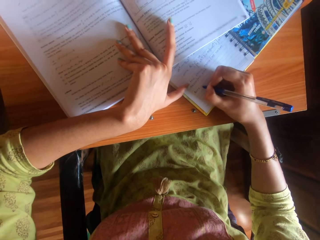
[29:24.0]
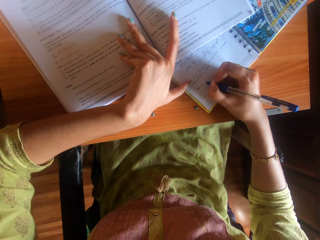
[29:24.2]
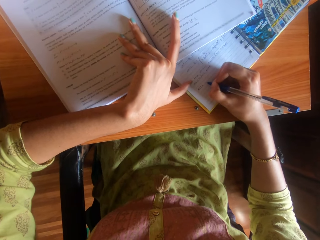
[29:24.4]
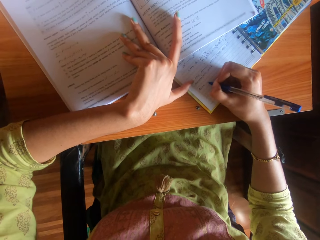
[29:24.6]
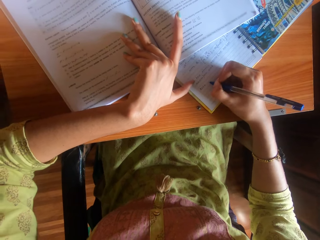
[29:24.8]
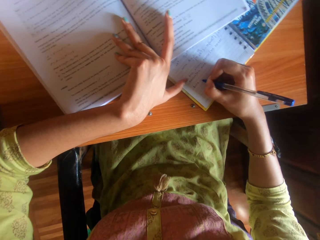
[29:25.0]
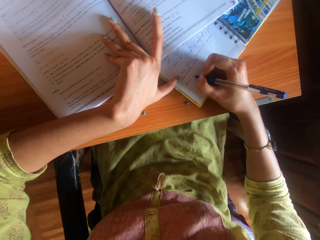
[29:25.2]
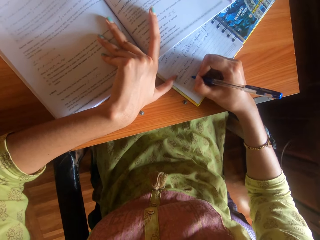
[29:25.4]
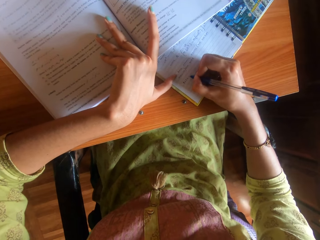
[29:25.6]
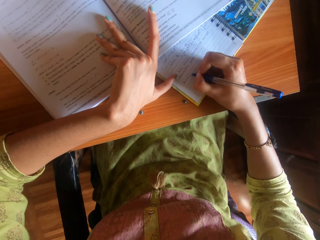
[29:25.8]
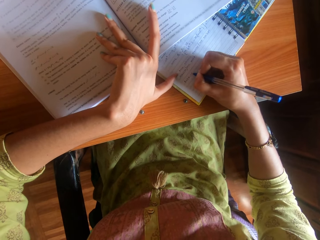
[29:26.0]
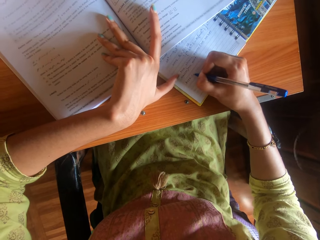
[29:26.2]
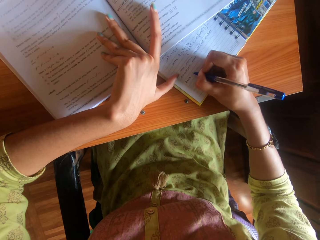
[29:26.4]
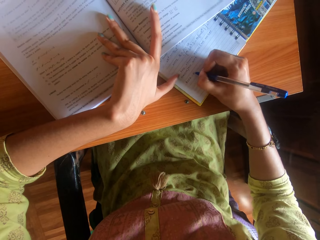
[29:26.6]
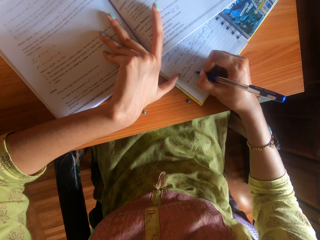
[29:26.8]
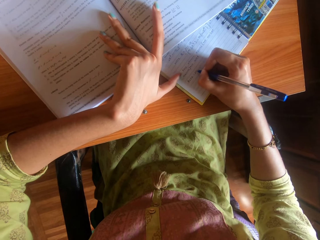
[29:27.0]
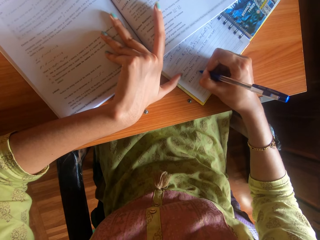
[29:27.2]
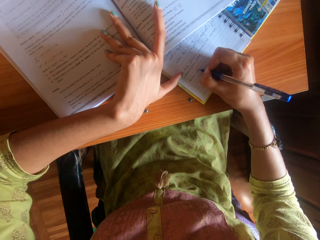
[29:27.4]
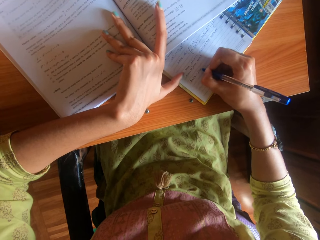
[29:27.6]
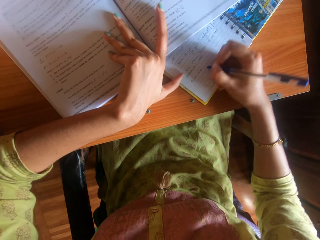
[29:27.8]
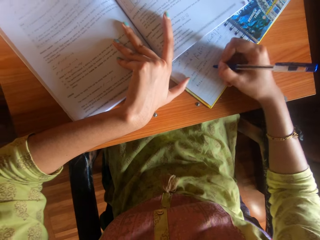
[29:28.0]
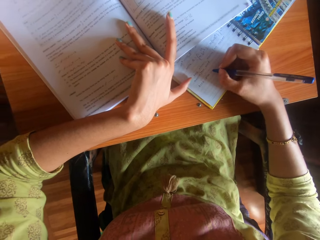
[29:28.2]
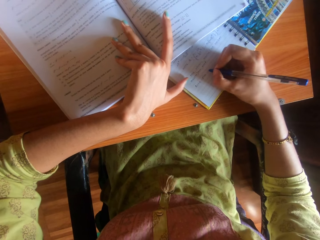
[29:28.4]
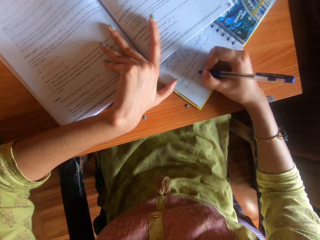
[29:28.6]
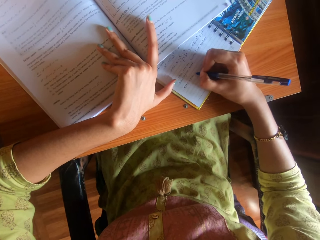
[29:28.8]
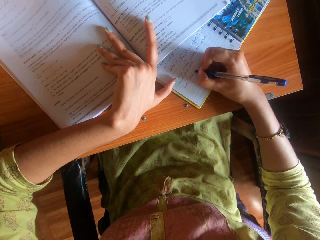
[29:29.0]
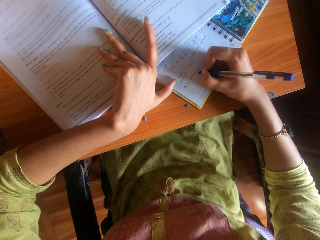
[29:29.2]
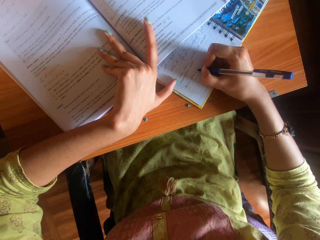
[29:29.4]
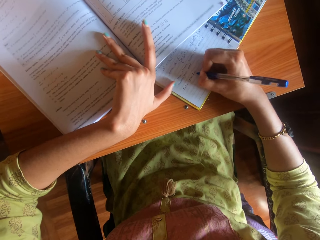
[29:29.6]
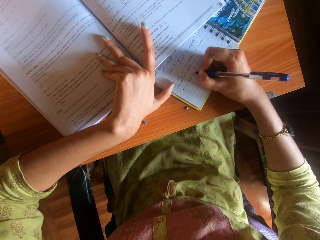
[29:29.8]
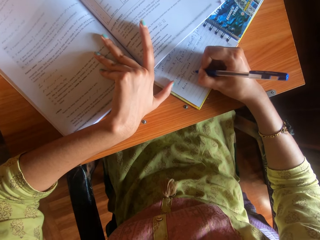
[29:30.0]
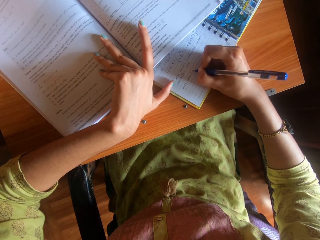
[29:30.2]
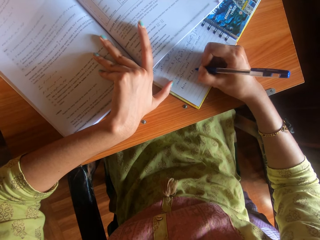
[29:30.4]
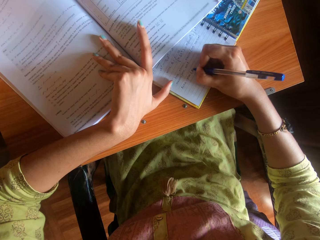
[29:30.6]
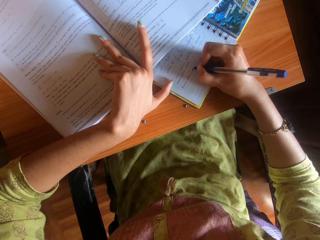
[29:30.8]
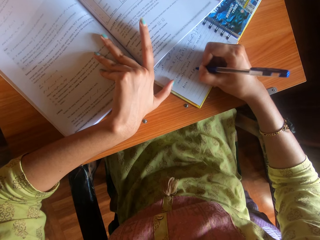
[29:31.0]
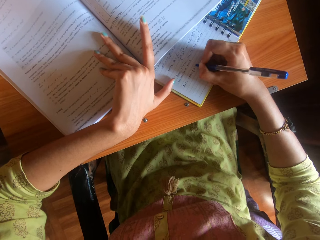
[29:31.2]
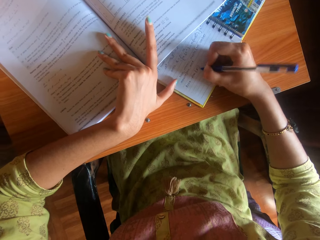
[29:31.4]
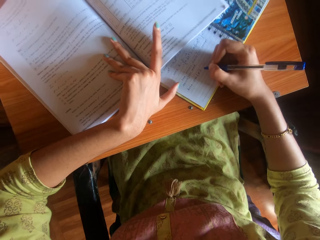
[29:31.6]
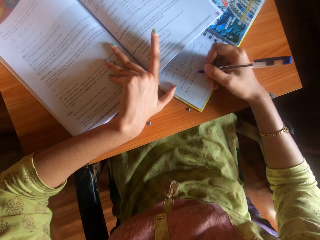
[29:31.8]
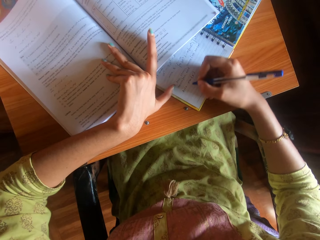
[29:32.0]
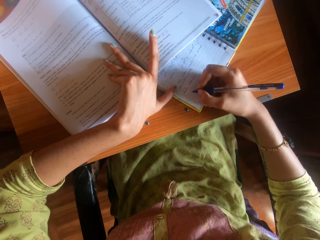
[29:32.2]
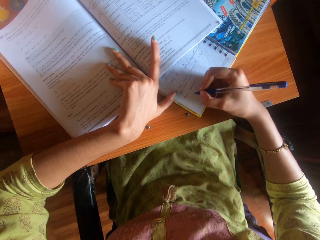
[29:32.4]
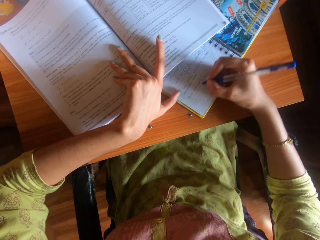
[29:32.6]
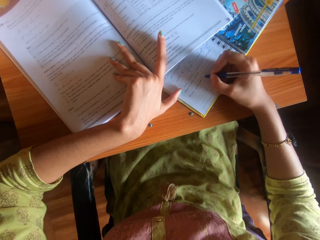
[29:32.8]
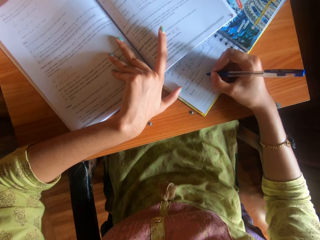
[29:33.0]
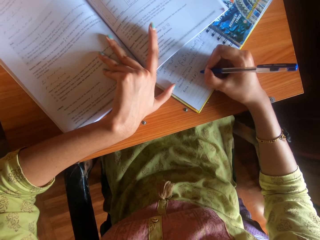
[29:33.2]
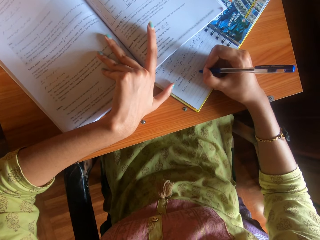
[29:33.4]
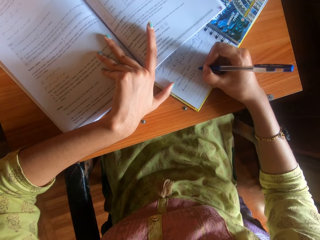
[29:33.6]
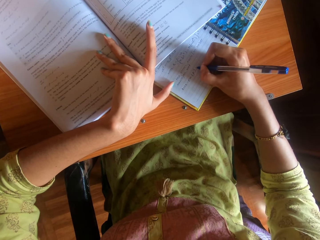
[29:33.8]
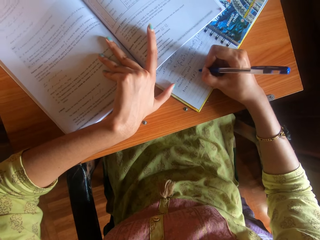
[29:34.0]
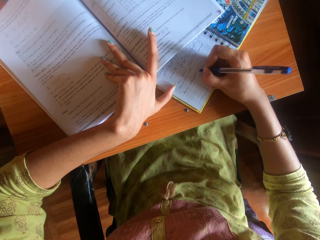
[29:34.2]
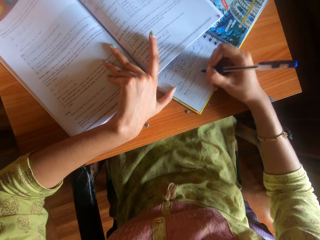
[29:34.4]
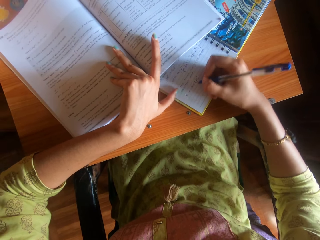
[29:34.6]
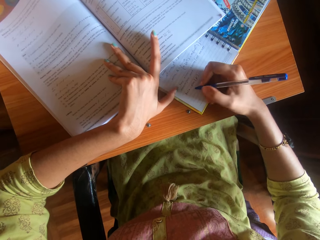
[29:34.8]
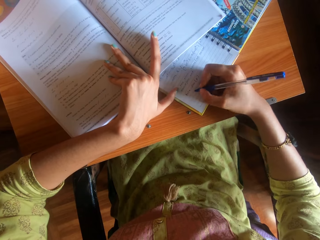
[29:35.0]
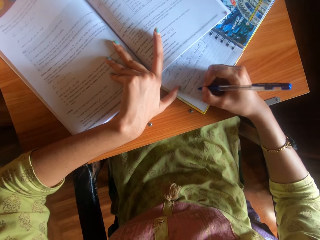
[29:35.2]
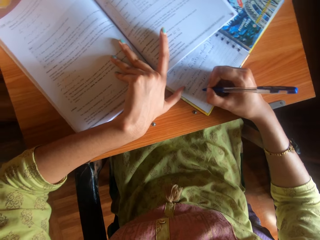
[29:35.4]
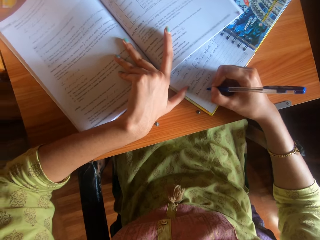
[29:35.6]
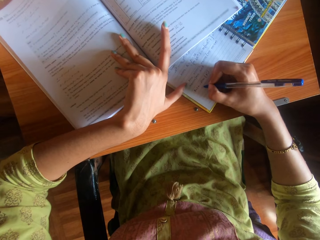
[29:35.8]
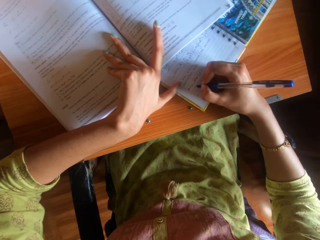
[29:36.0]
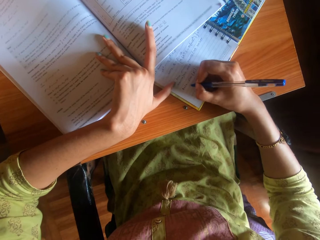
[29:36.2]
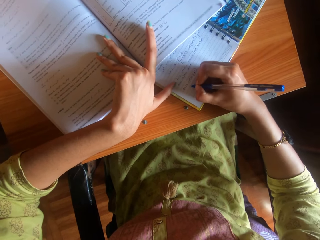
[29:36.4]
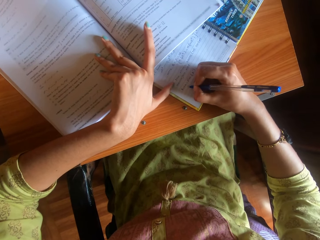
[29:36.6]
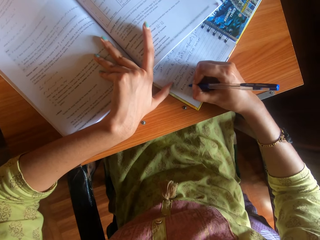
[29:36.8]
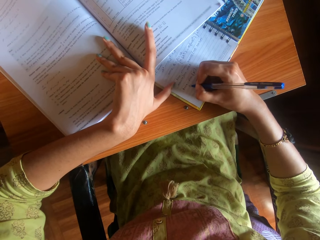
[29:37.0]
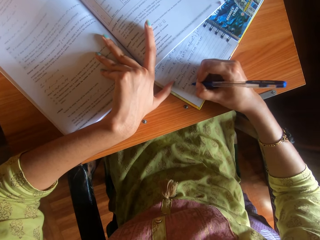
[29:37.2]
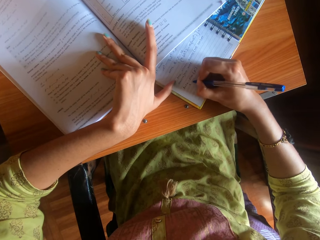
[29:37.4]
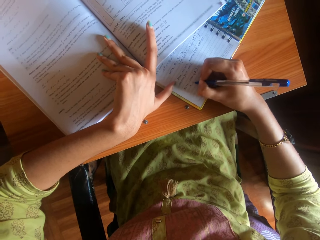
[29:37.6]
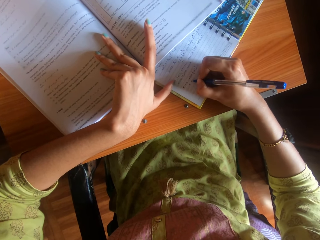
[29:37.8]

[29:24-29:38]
The camera wearer moves the hand. They write in the book using a pen. They move the hand. They write in the book using a pen.

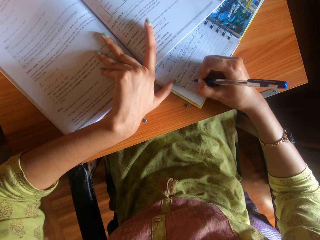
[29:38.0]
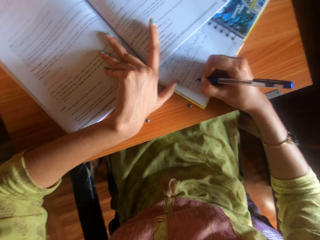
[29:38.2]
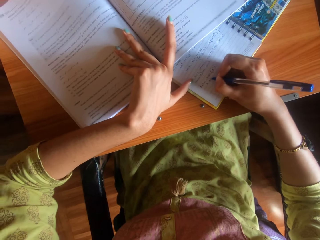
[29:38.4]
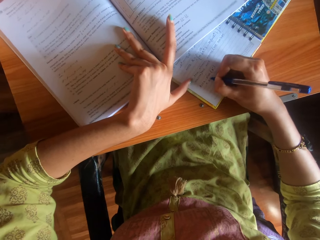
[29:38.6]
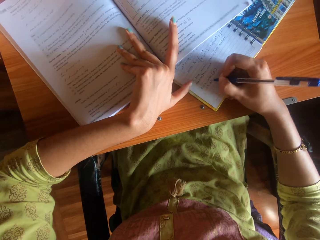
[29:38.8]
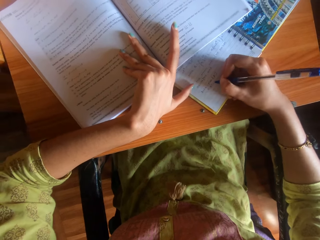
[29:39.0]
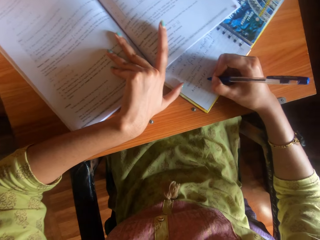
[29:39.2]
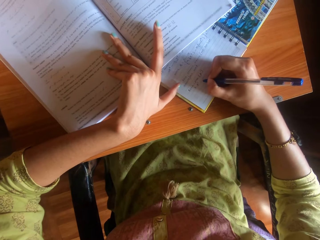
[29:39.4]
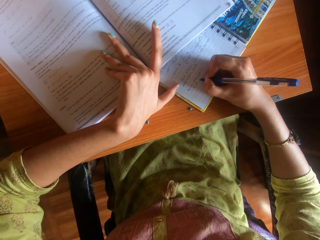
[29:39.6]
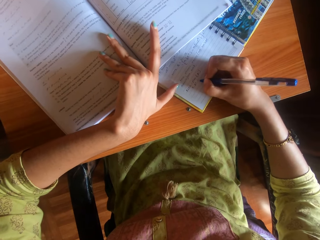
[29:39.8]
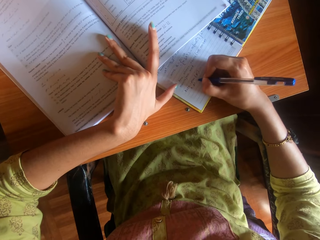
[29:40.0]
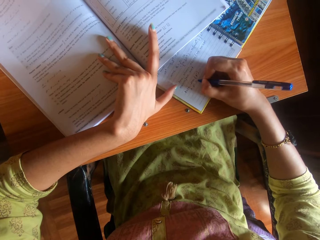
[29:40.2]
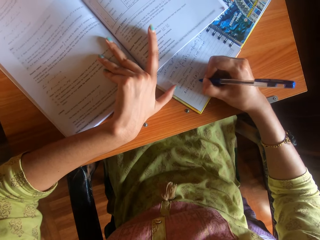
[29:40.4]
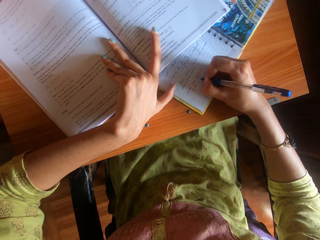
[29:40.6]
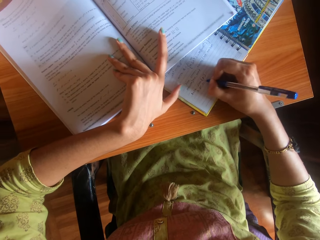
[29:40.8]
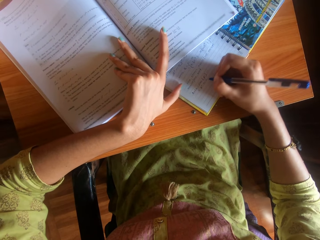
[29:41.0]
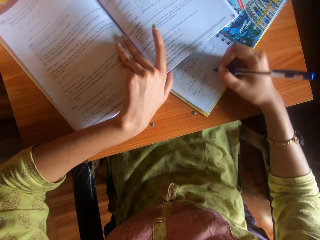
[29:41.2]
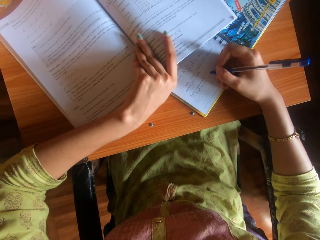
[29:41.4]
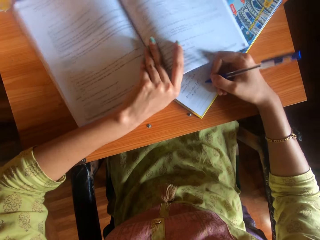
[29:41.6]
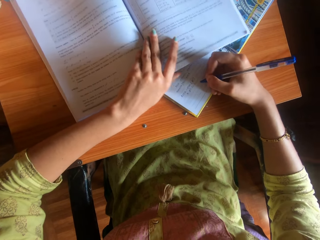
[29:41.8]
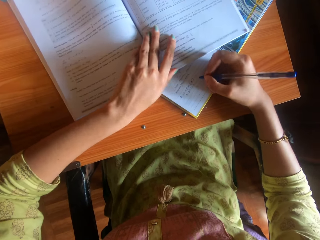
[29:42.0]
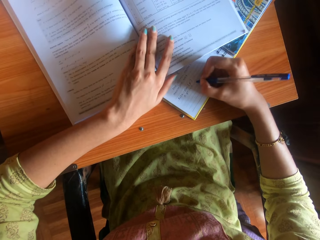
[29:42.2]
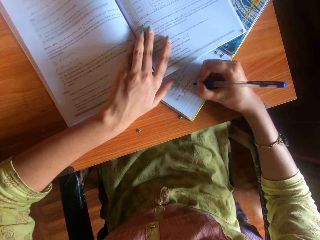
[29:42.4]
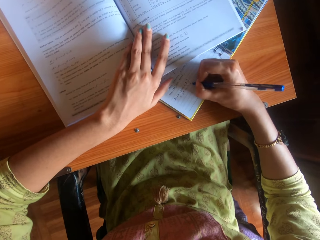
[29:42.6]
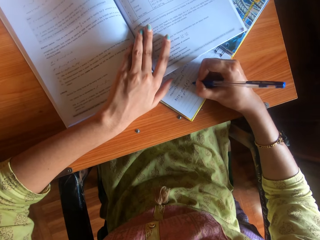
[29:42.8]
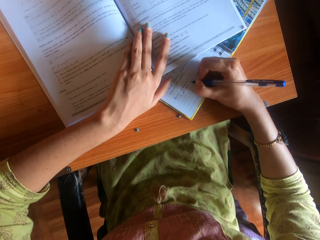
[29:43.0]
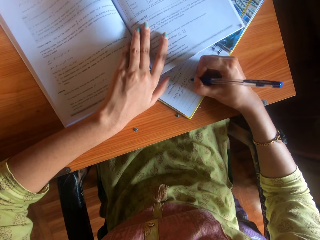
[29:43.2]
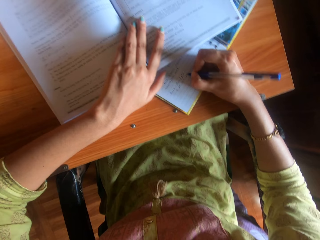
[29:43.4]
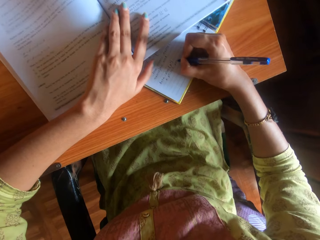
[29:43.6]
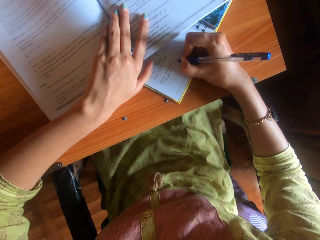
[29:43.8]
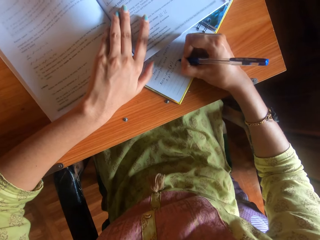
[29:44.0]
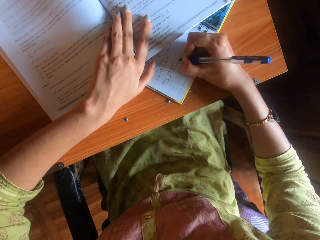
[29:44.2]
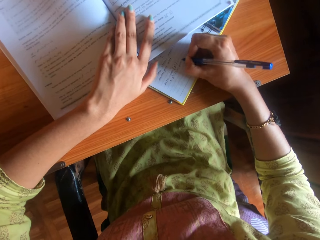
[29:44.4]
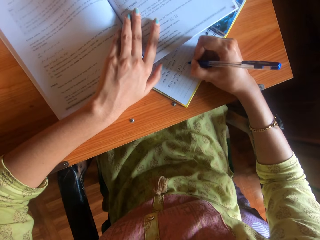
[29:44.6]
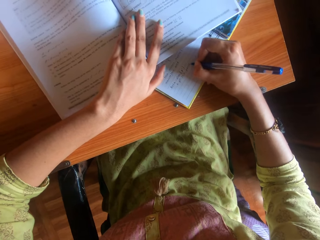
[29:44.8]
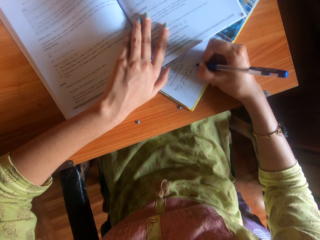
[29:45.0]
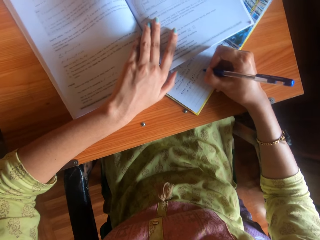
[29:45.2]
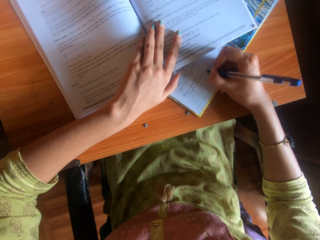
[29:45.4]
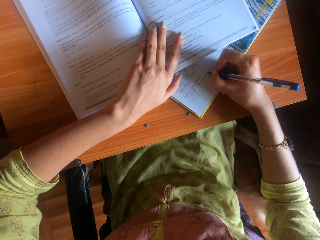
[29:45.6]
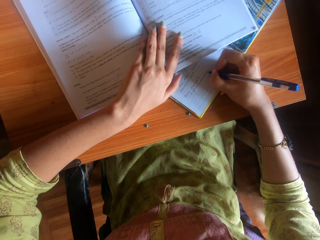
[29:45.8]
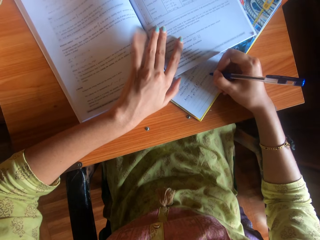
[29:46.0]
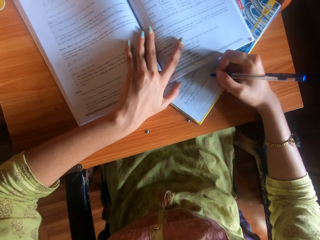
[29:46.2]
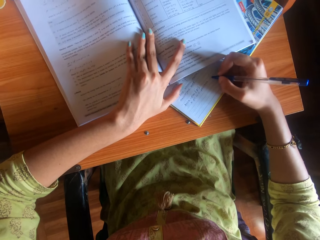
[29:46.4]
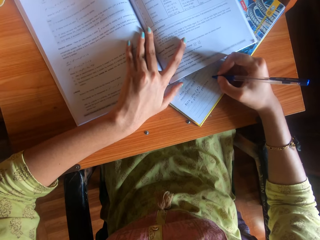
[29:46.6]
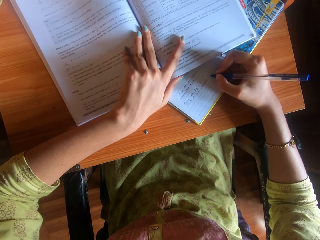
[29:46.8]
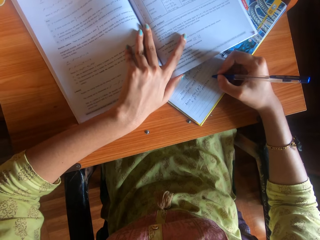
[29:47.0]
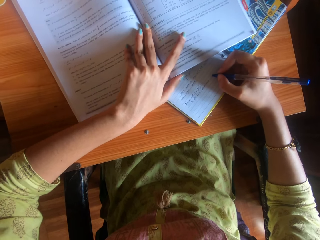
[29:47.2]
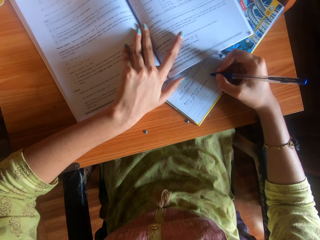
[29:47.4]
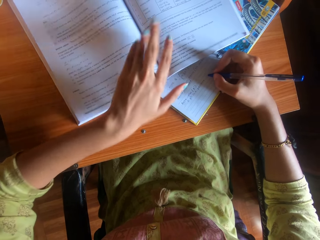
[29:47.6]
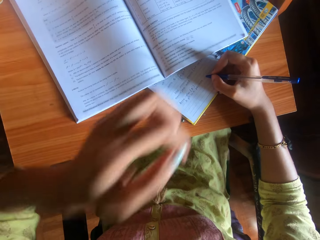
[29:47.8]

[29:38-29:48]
The camera wearer adjusts the textbook. They write in the book using a pen. They stop writing.
